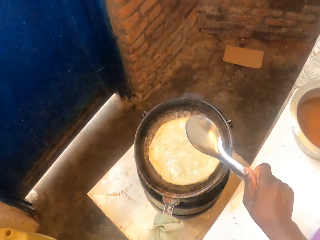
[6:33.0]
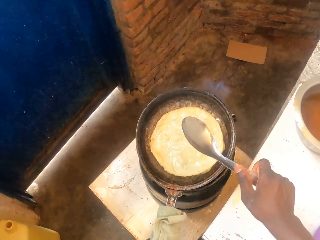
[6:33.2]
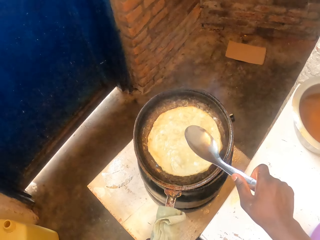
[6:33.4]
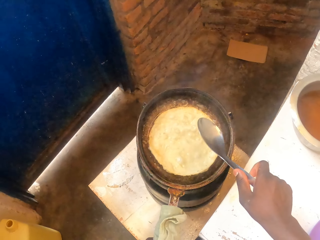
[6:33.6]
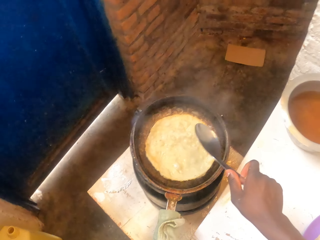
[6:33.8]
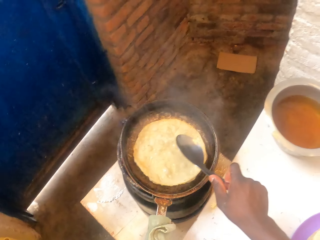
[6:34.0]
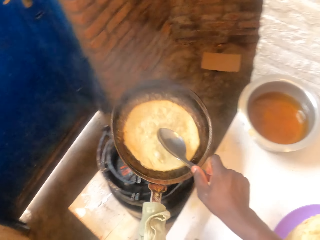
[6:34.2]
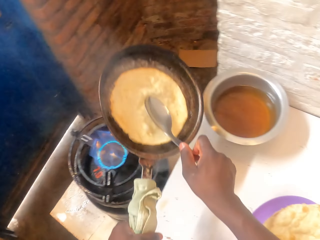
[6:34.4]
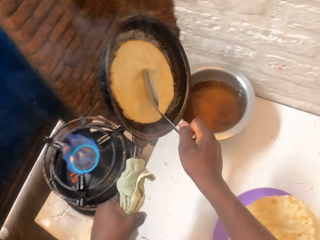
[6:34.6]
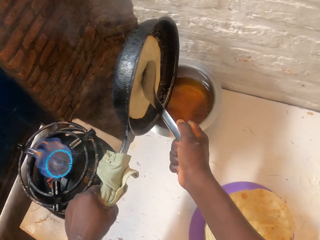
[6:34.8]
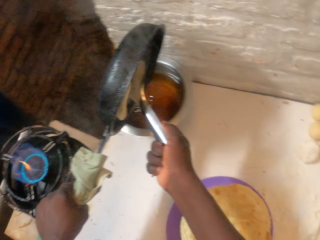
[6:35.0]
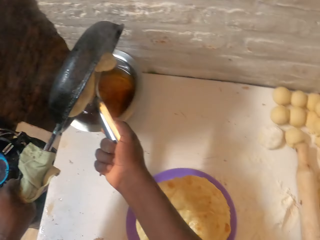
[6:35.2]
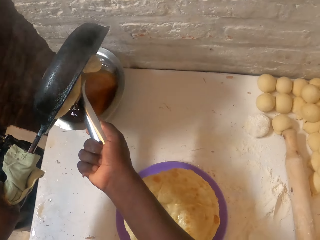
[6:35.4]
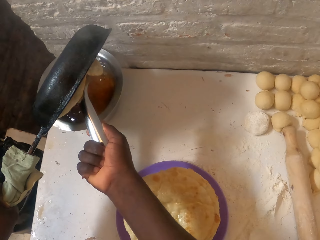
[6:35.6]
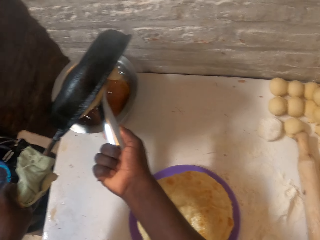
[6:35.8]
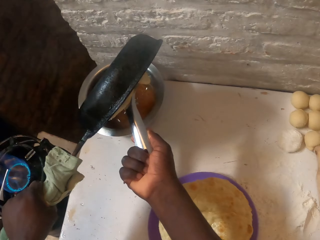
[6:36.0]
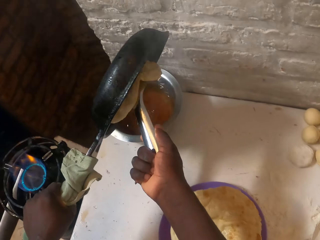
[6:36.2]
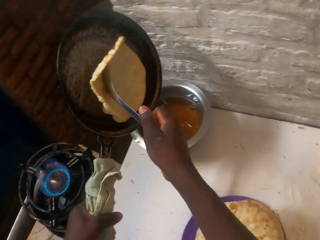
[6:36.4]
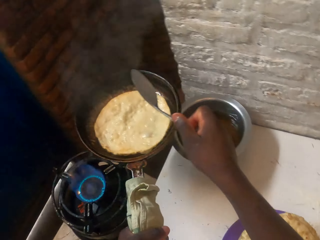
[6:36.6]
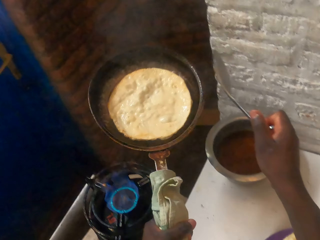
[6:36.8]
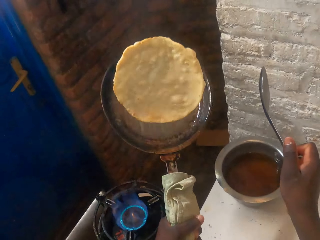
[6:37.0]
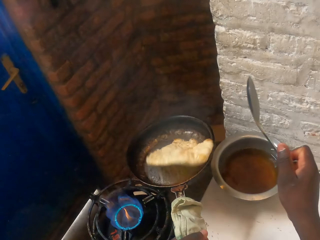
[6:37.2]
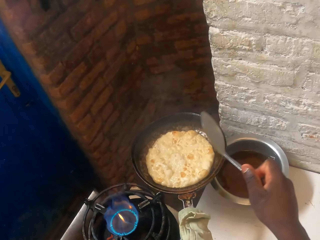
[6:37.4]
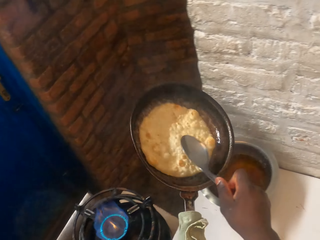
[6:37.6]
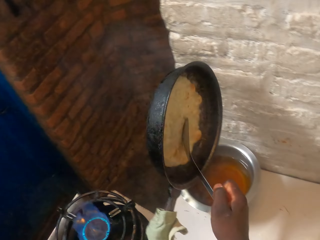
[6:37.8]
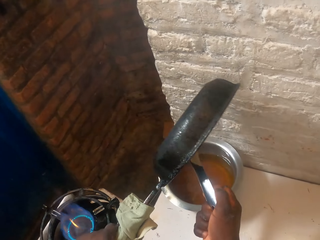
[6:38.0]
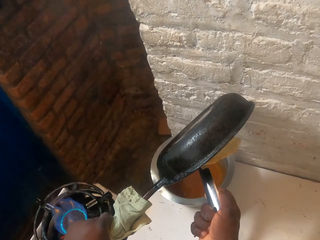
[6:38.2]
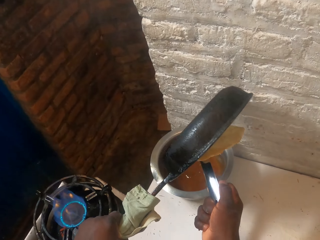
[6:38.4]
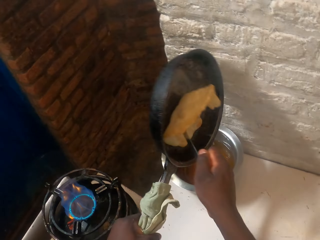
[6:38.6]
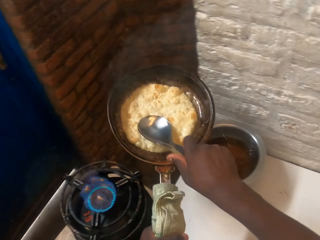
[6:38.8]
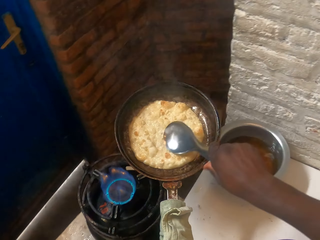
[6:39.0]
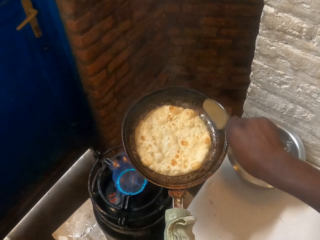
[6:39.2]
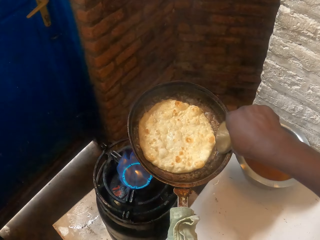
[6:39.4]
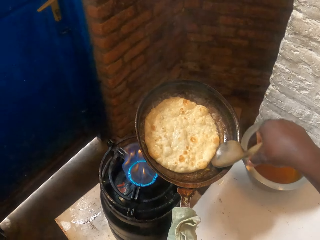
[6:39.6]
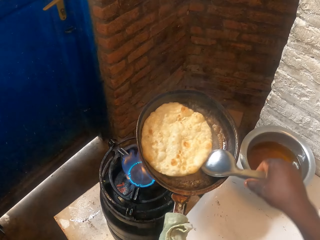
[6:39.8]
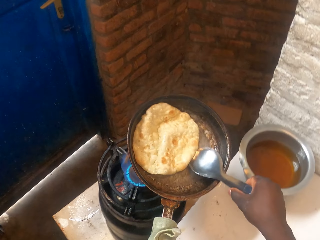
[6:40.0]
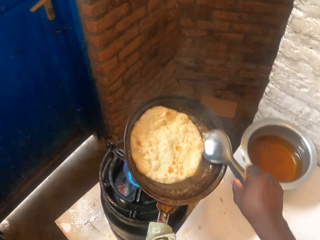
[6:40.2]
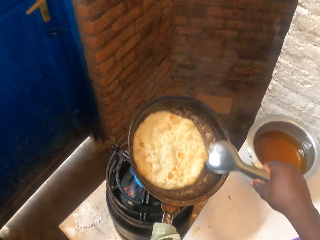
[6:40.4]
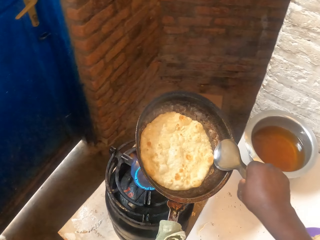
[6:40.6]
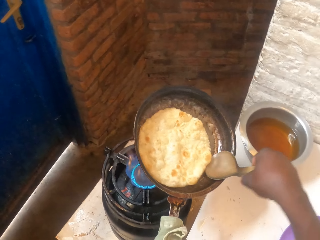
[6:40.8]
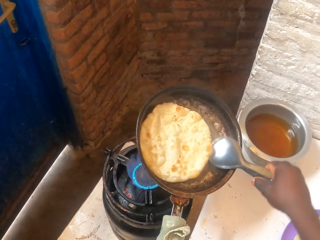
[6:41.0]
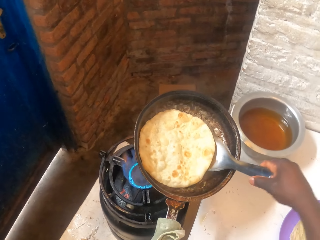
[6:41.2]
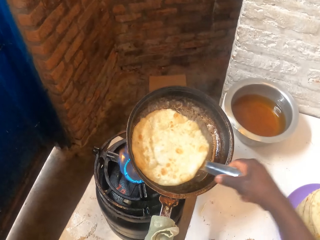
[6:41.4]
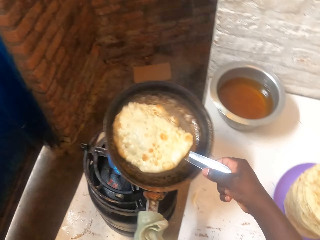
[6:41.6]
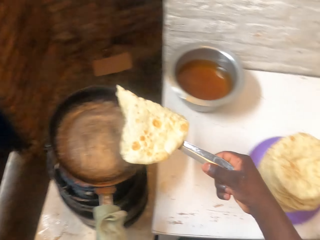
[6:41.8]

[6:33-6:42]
The camera wearer picks up the pan from the cooker. They pour the oil from the pan to the cooking pot. They toss the flat bread to the pan. They pour the oil from the pan to the cooking pot. They remove the flat bread on the pan.

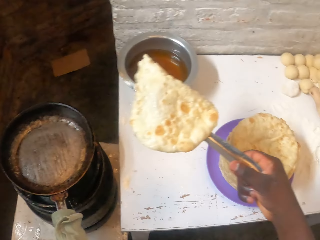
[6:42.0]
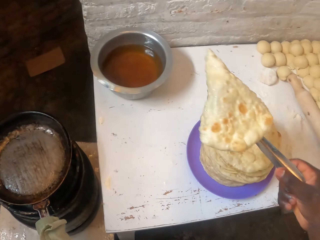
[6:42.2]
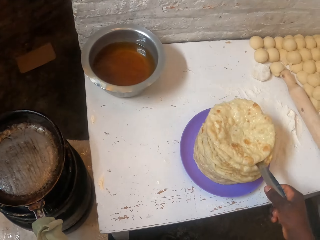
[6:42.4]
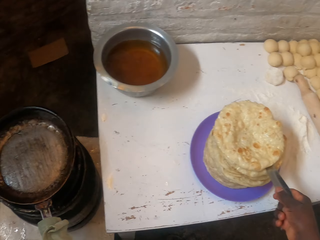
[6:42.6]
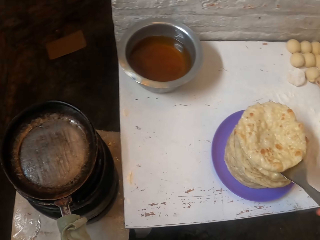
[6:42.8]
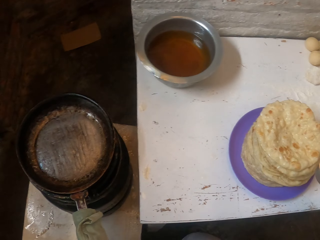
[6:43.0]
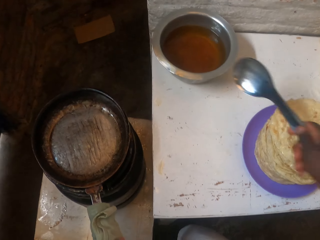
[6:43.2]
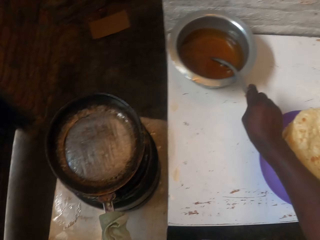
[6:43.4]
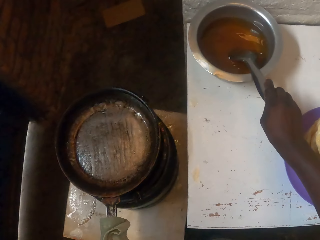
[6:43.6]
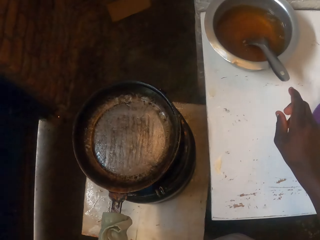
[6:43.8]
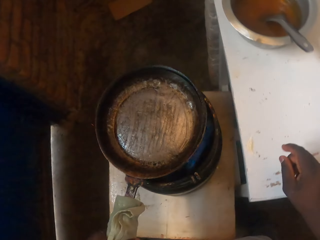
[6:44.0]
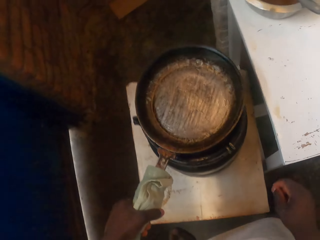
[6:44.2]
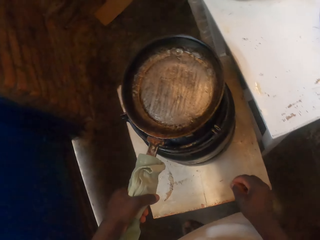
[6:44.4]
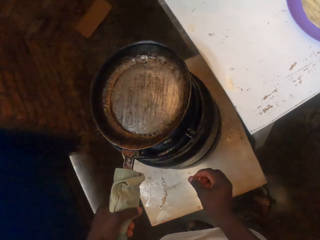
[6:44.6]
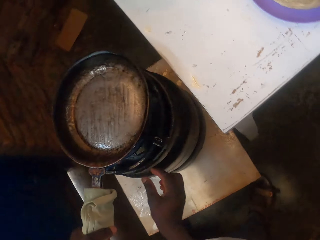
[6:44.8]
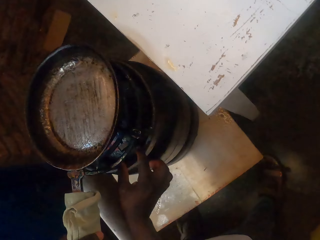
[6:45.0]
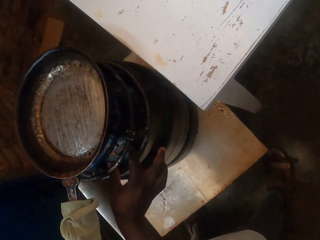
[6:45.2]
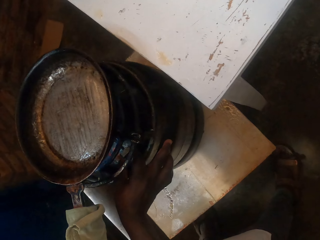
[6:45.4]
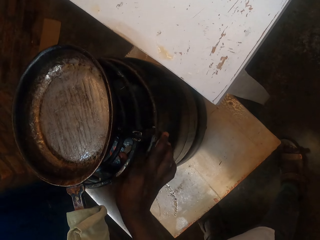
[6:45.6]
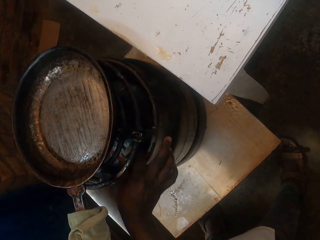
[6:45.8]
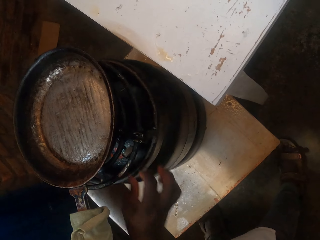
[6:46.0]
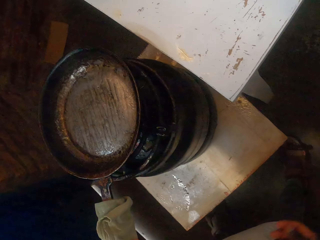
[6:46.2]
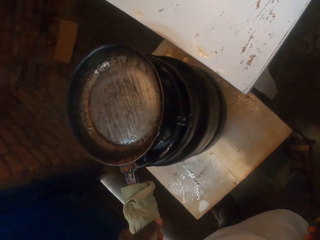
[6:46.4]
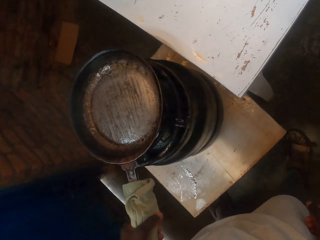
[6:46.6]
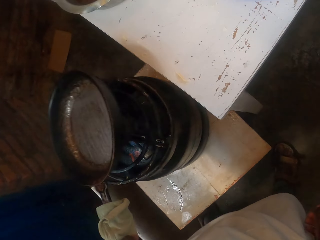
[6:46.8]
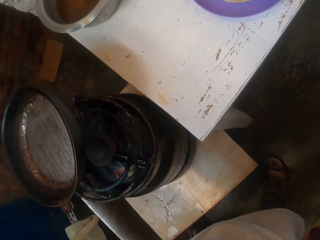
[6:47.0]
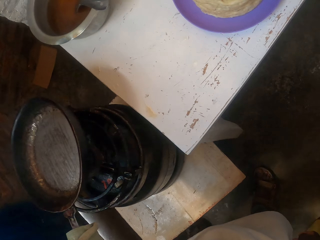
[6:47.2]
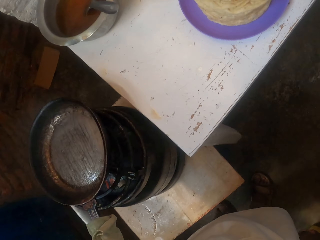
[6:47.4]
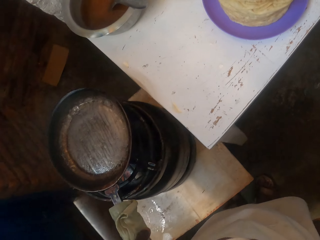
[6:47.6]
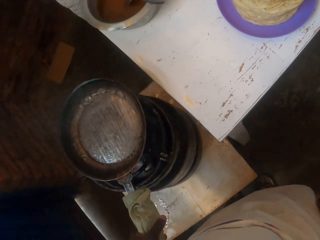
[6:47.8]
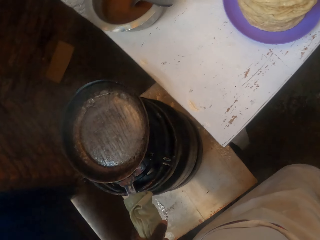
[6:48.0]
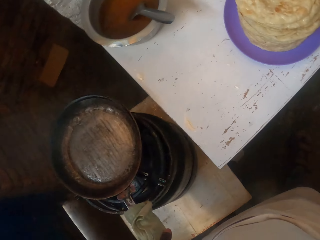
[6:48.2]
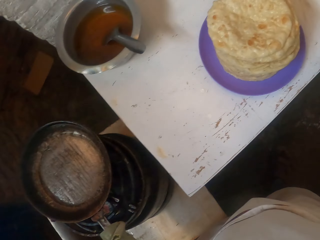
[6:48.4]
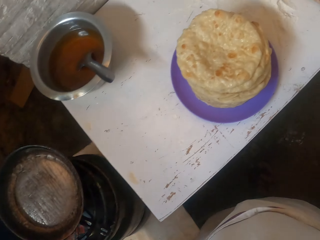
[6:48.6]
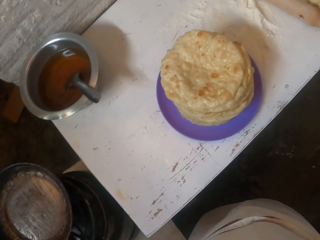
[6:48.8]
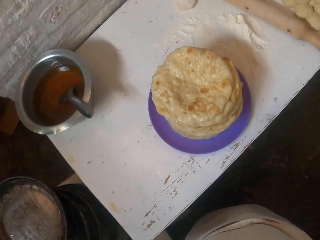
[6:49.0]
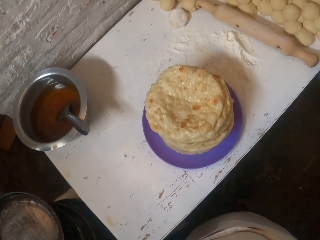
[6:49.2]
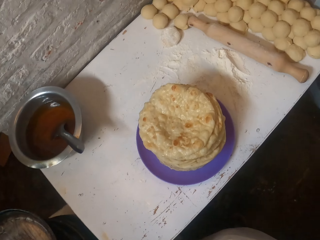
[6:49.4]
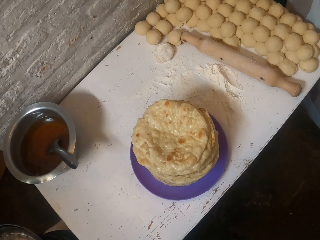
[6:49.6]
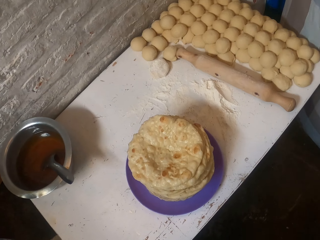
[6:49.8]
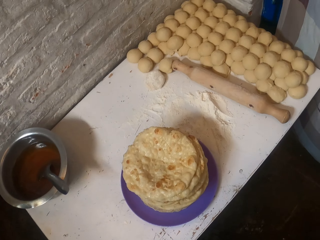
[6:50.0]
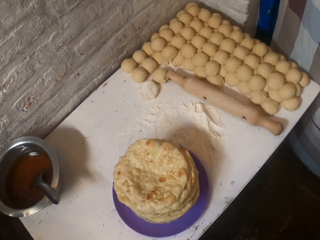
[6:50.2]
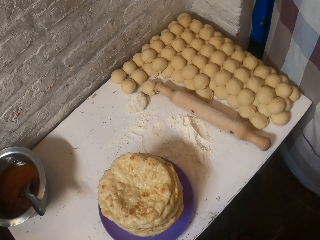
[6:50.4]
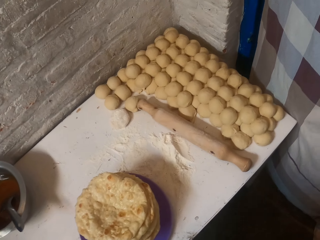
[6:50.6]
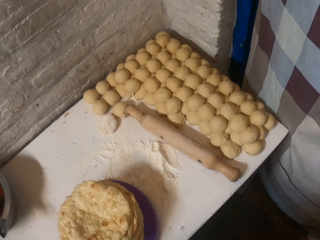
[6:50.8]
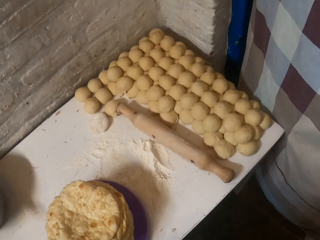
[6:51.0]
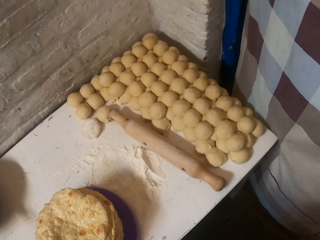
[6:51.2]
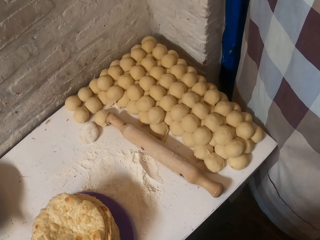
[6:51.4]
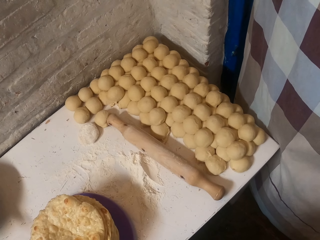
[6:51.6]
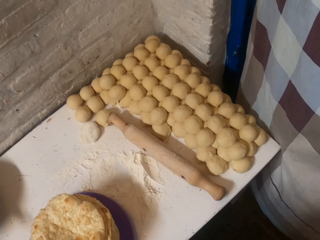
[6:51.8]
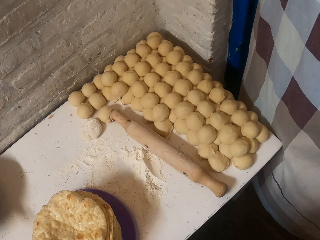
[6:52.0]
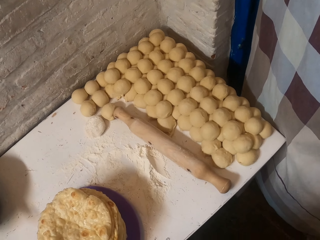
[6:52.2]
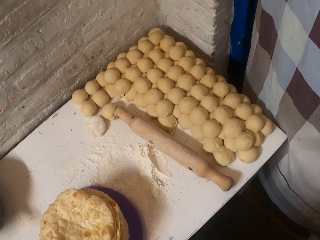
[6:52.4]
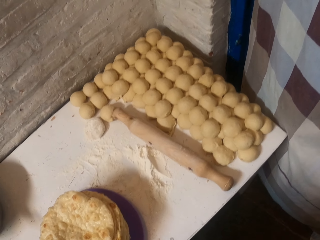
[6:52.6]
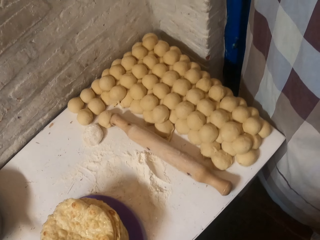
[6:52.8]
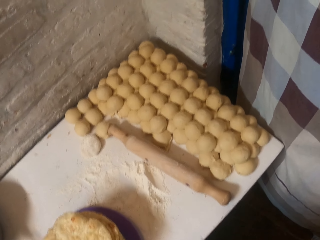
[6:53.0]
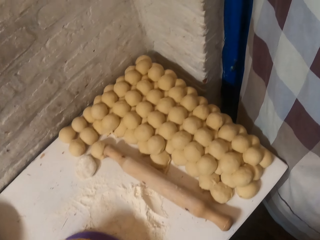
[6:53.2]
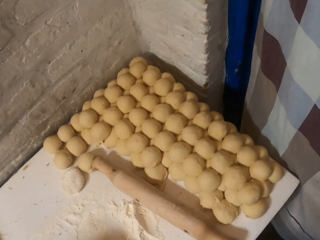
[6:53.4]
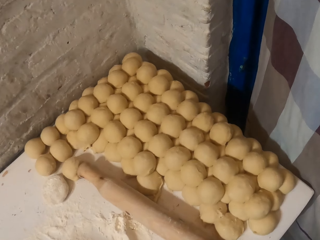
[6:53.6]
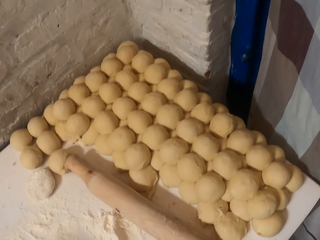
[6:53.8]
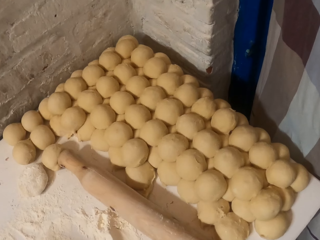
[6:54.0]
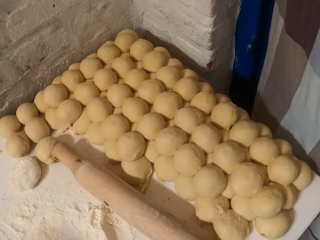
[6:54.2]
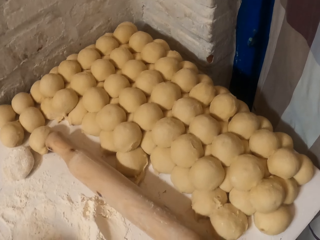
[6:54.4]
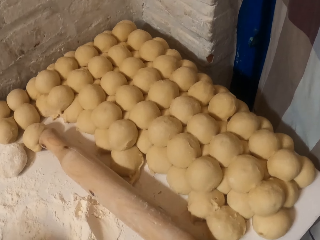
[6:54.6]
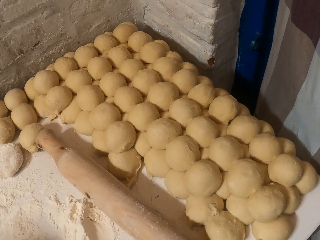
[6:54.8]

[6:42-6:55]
The camera wearer puts the flat bread on the plate. They put the pan on the cooker. They put the spoon in the pot with oil. They adjust the pan on the cooker. They turn off the cooker. They pick up the pot. They put the pot on the cooker. They look around.
